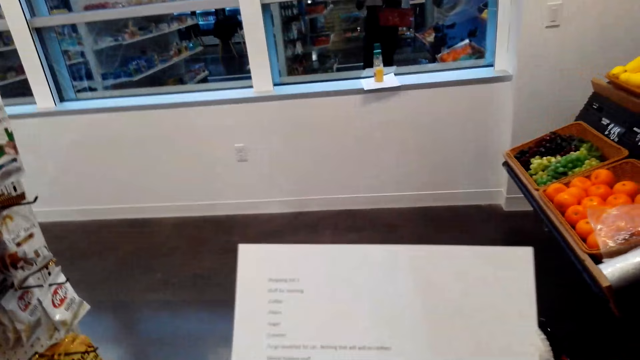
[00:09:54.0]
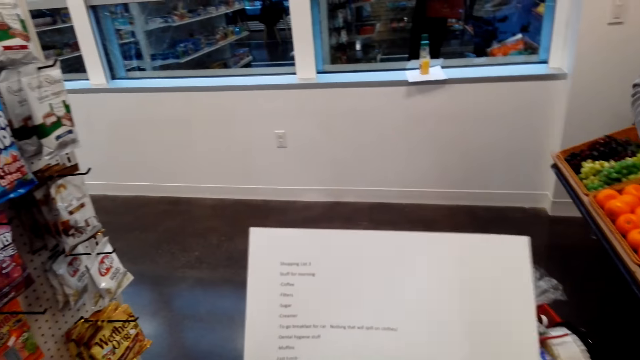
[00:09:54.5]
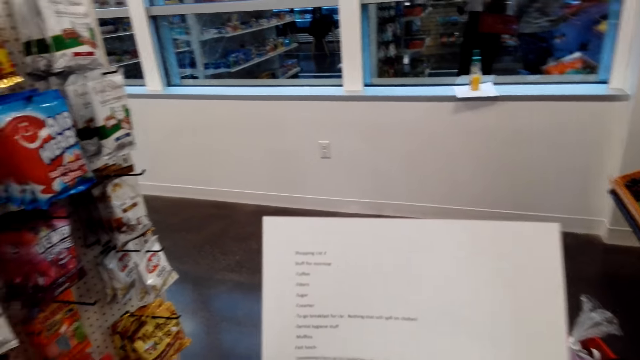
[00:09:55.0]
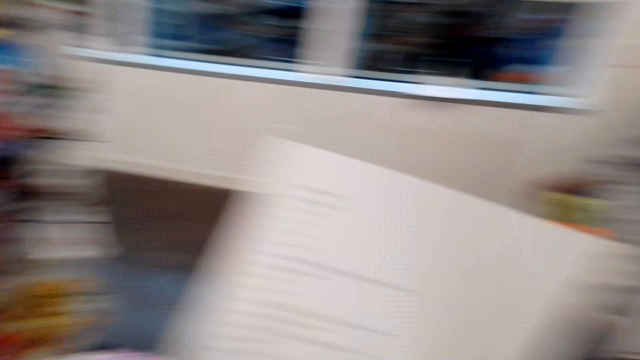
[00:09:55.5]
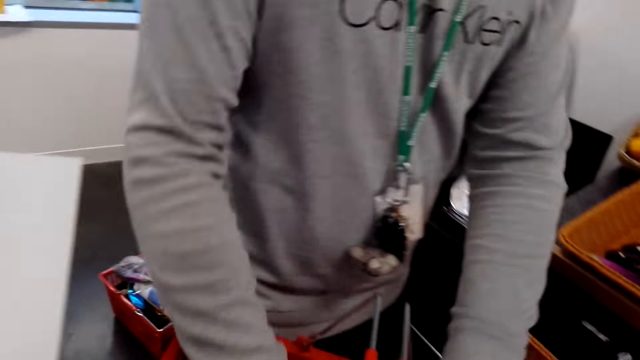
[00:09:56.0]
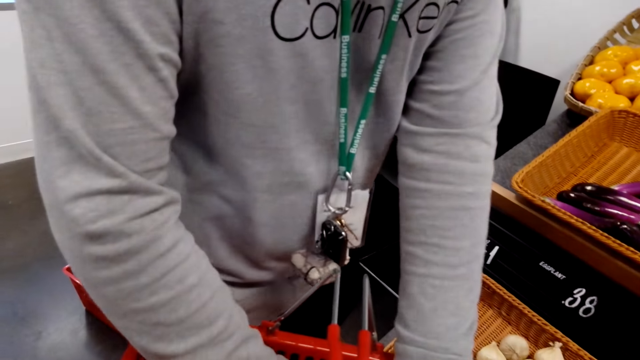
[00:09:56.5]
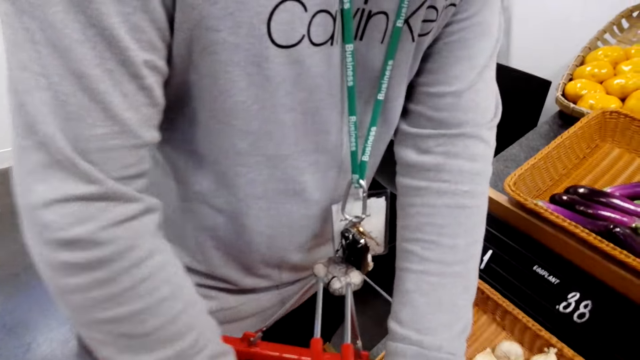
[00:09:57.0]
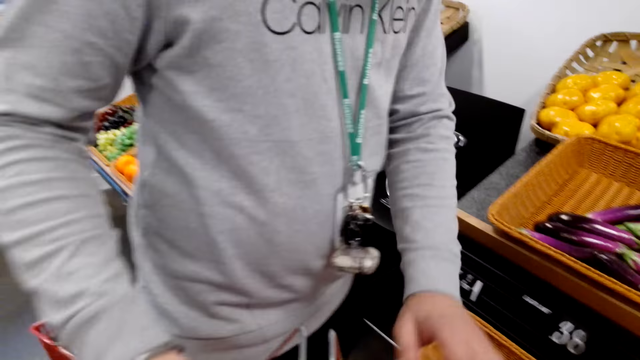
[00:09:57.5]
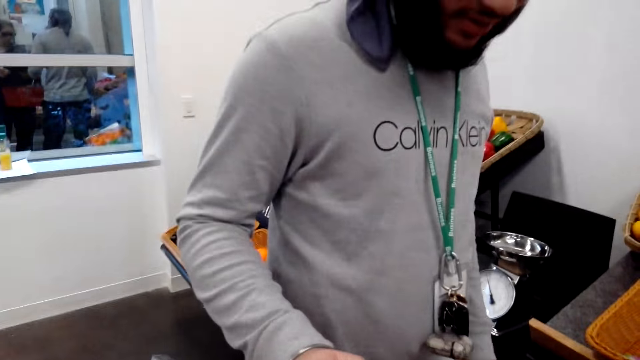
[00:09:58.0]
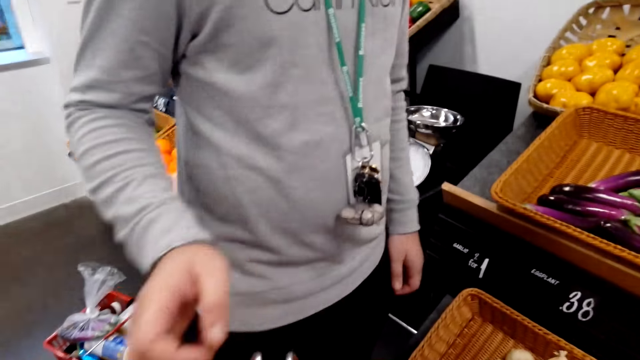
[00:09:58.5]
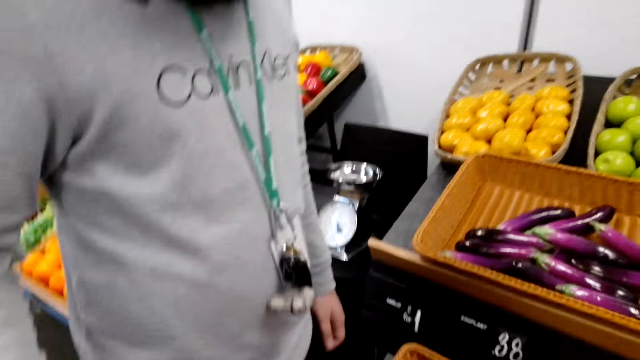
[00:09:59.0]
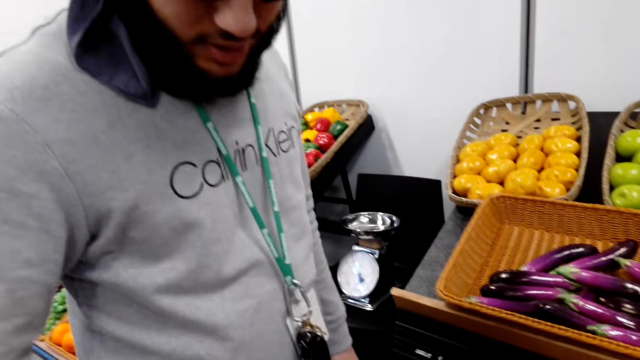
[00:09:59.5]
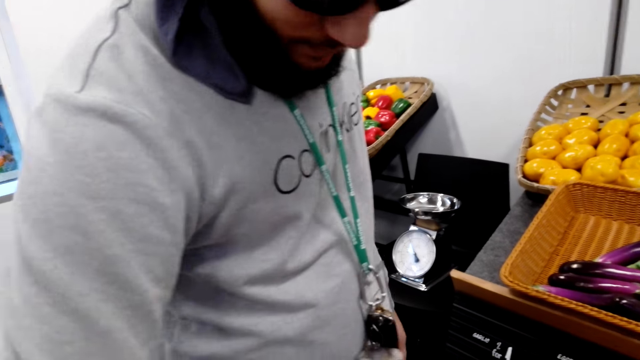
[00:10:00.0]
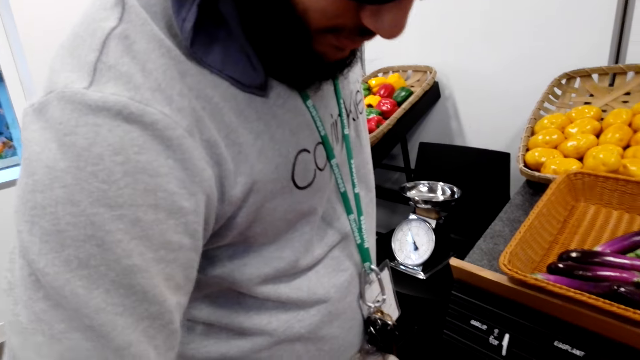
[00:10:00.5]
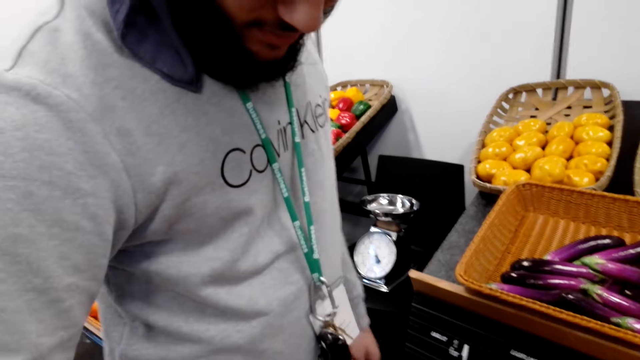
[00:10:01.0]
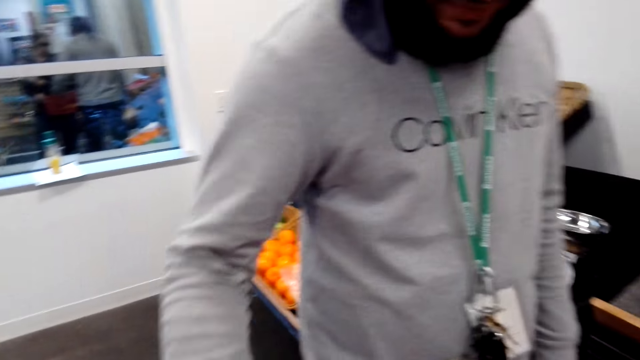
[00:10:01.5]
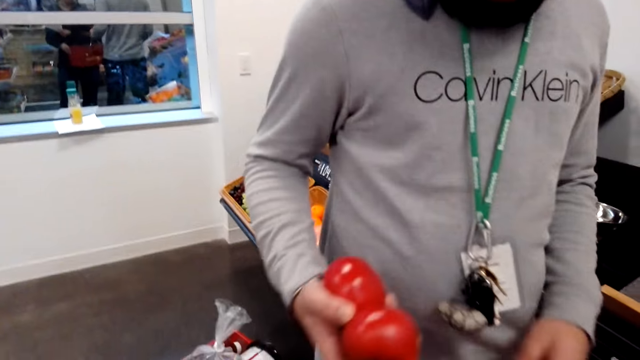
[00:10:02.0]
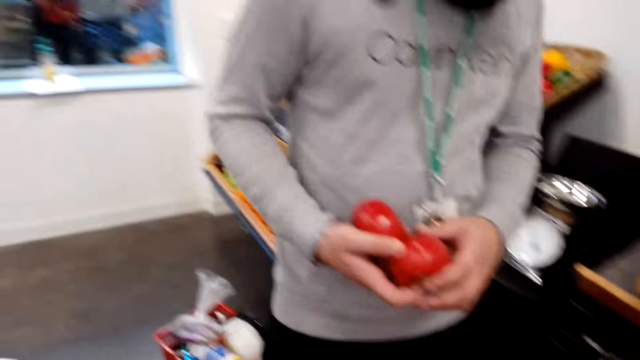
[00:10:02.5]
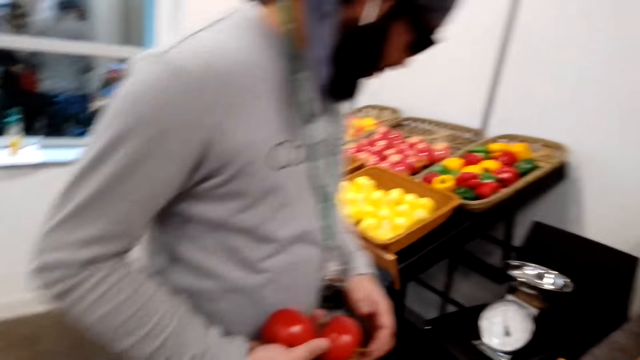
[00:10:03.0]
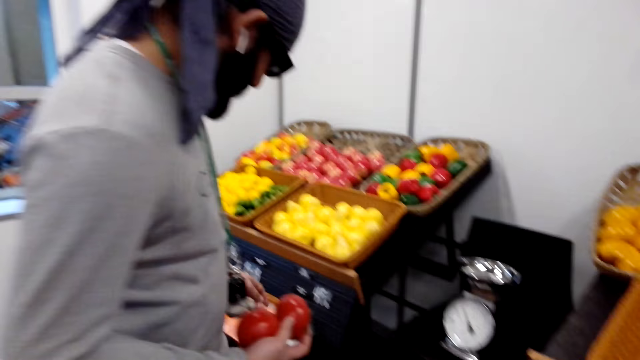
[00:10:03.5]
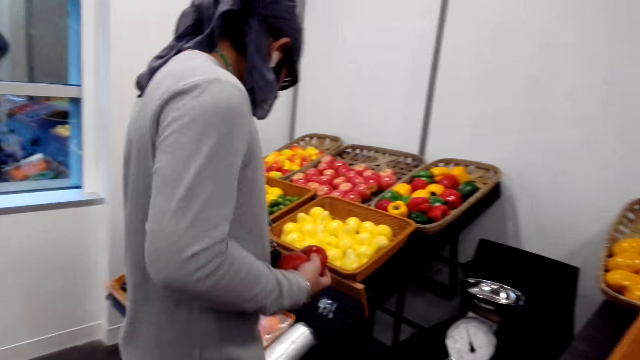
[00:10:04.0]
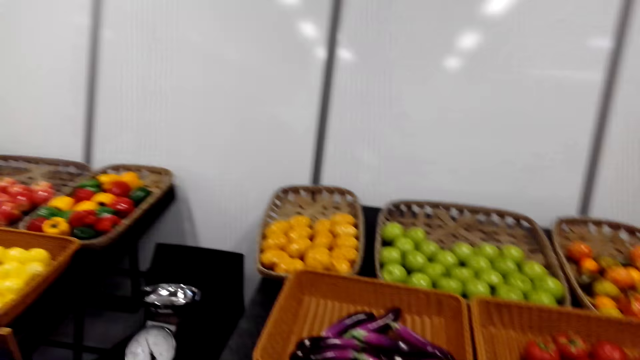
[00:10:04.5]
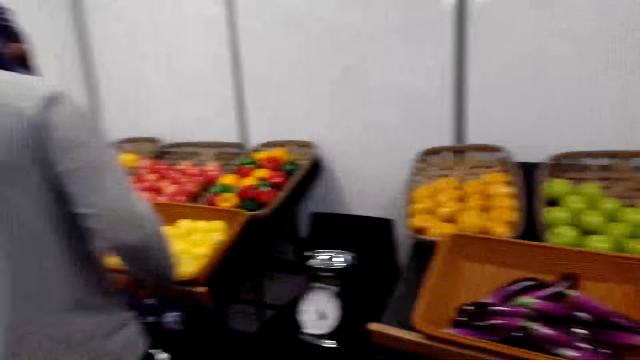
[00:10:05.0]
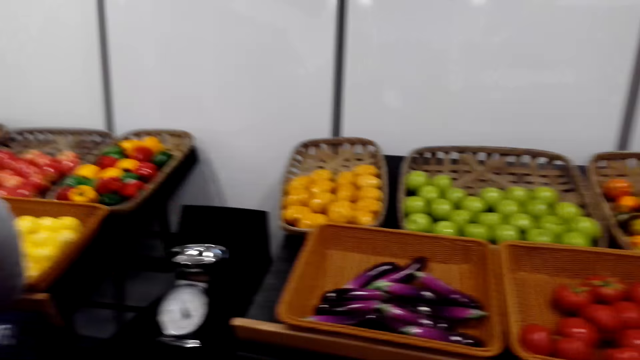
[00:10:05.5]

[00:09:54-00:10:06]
The camera wearer looks at a piece of paper. They talk to the person. The person takes the tomatoes.

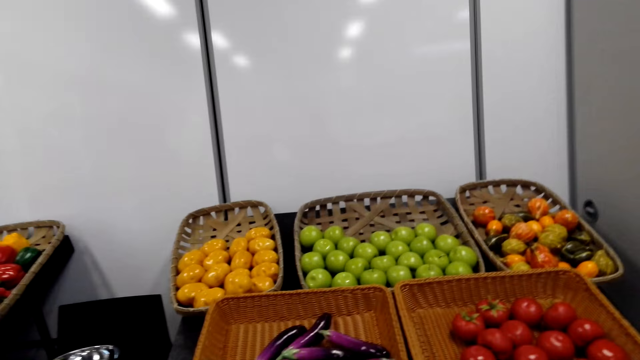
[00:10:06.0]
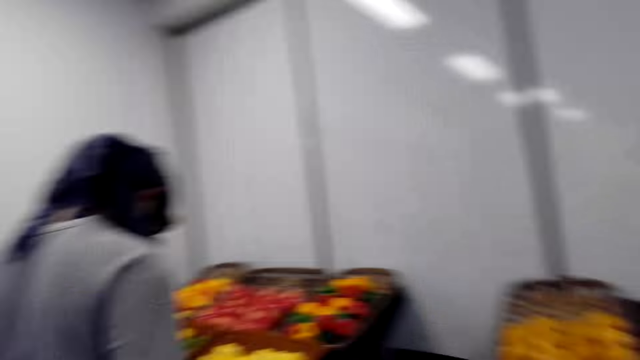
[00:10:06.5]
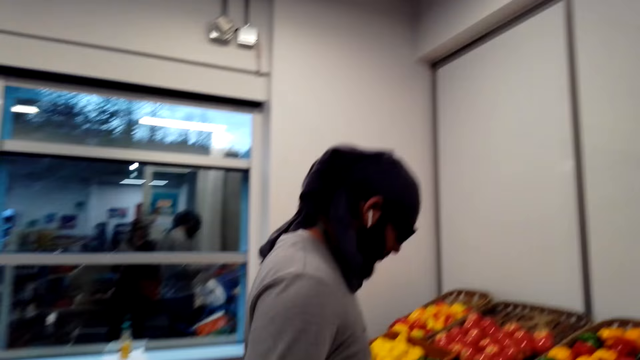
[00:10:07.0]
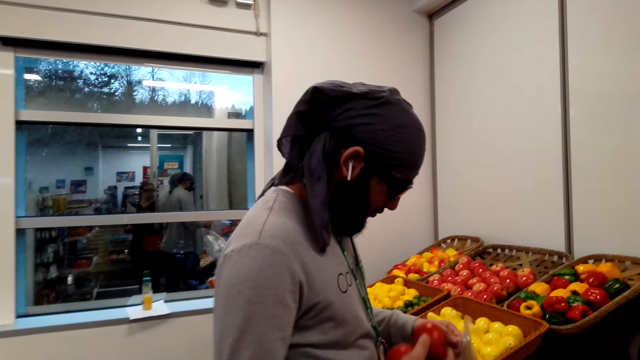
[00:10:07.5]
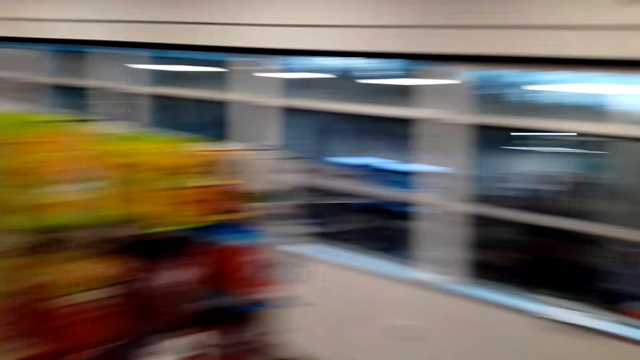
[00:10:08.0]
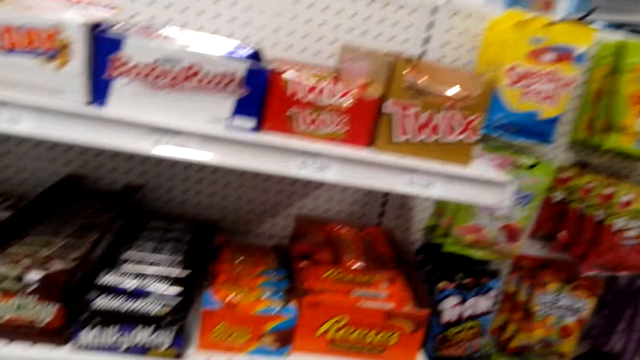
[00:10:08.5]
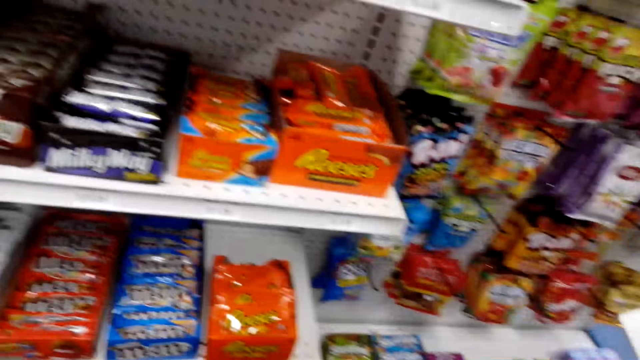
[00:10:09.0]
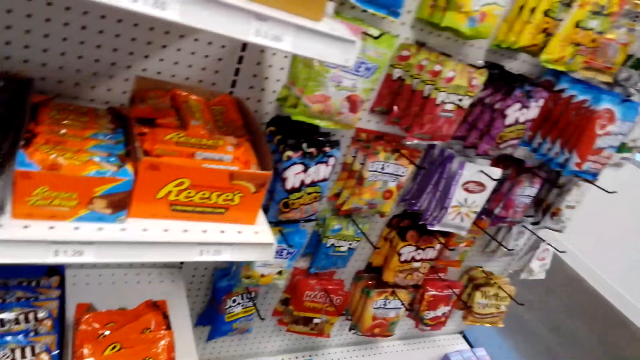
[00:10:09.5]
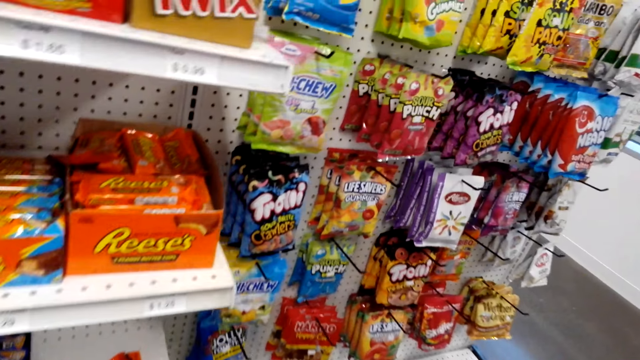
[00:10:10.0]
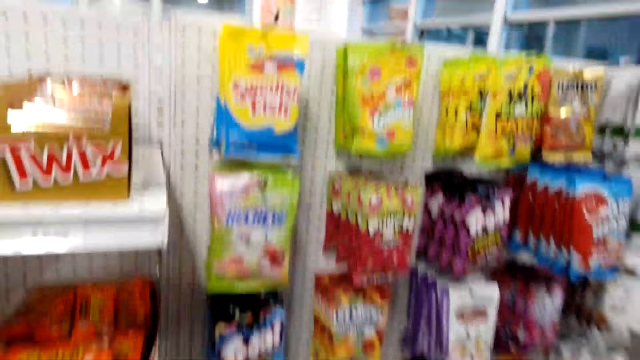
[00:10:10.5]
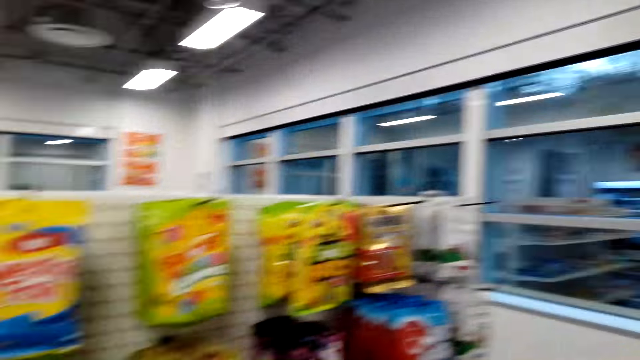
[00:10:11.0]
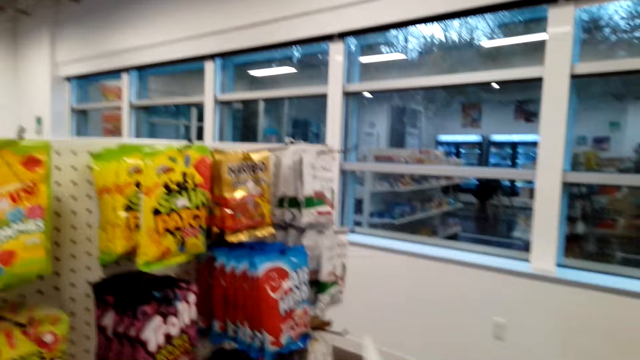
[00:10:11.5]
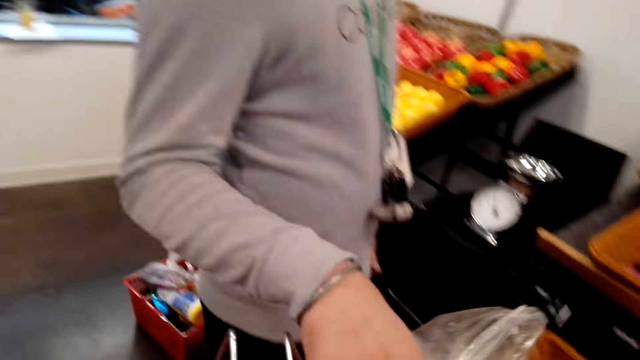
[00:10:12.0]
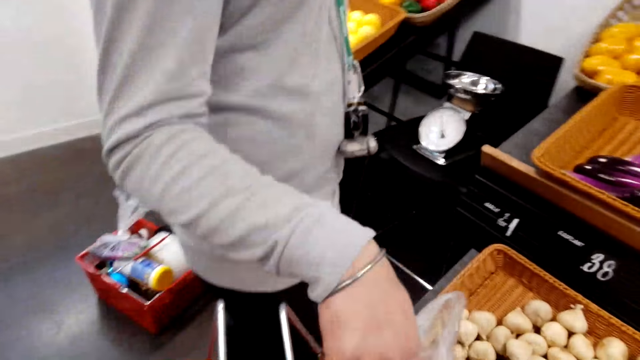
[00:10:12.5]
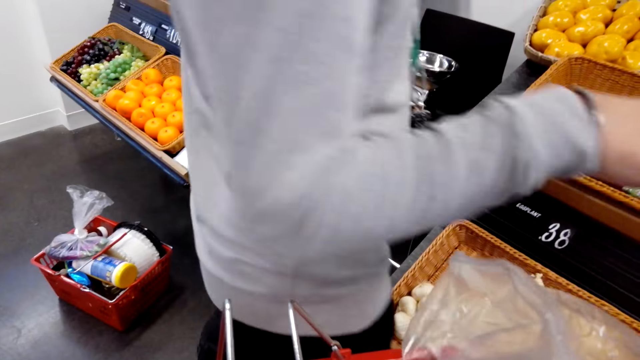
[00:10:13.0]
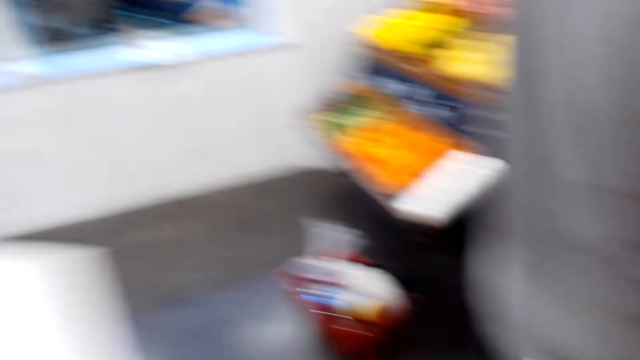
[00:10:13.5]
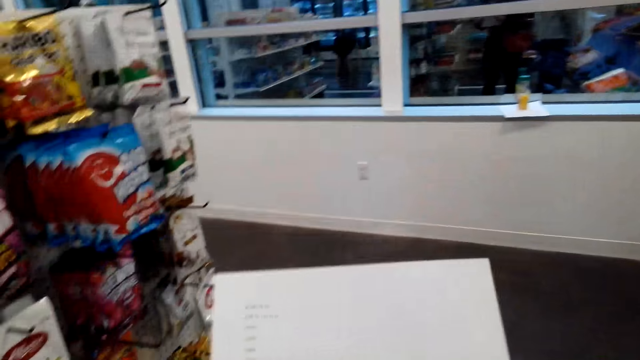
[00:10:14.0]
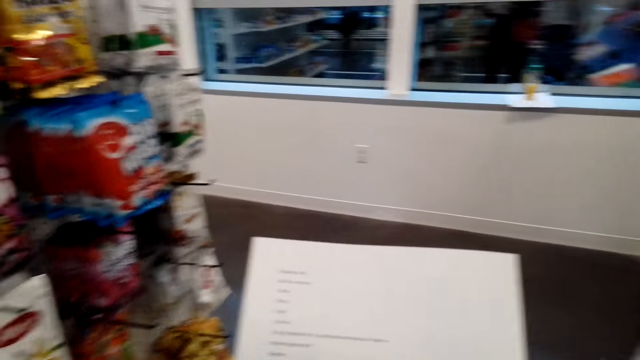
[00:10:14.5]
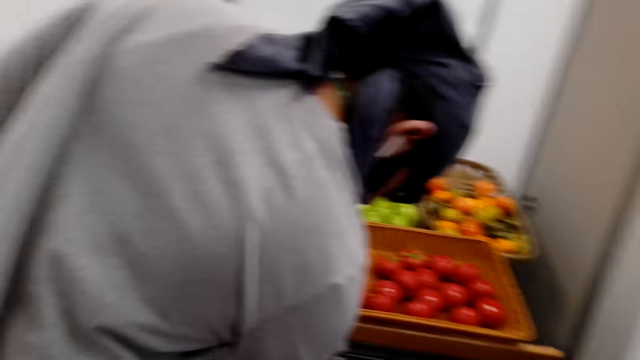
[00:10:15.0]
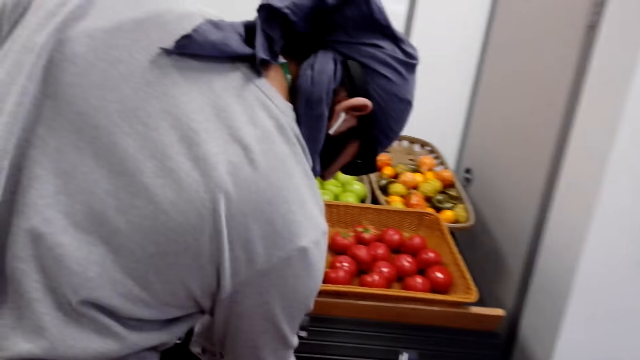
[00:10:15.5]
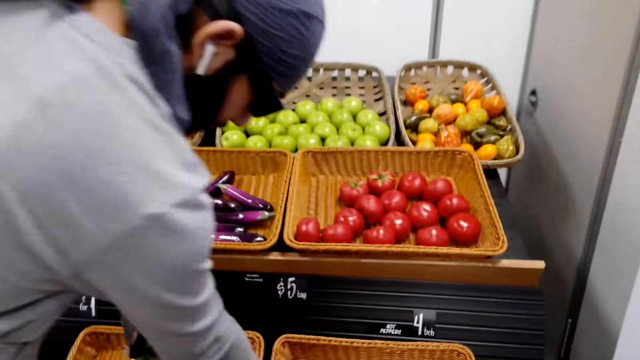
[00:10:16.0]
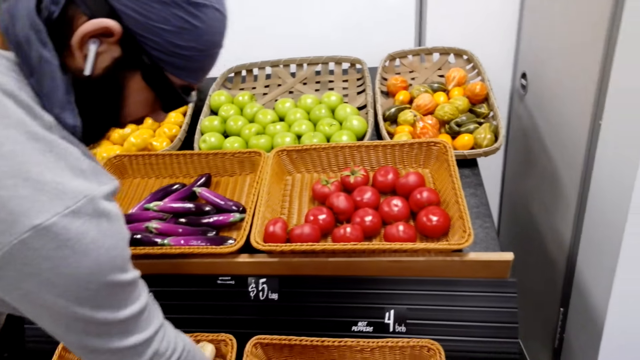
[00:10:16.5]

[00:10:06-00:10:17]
The camera wearer looks around. The person inserts the tomatoes in a nylon bag.
